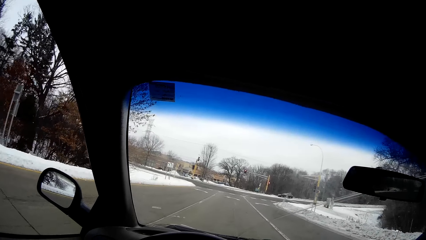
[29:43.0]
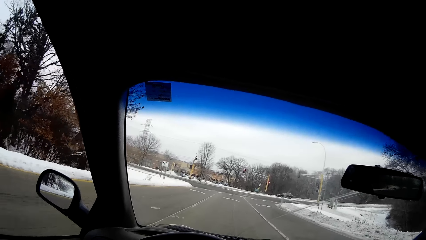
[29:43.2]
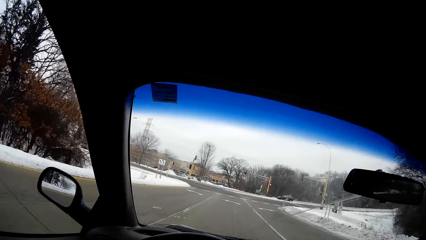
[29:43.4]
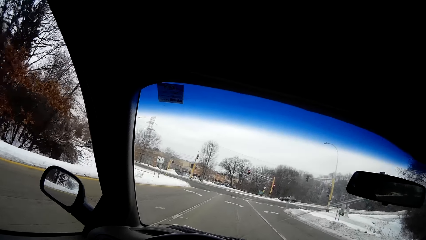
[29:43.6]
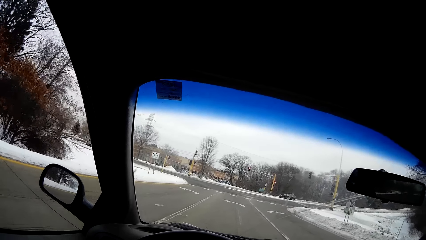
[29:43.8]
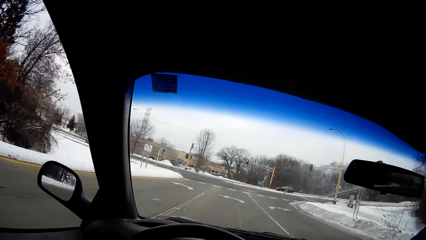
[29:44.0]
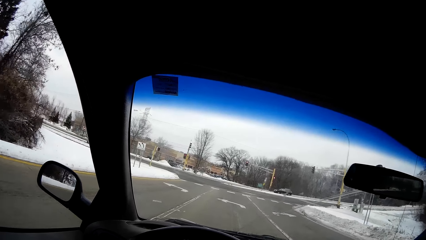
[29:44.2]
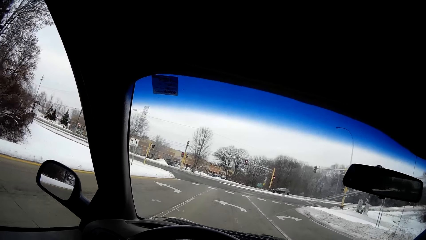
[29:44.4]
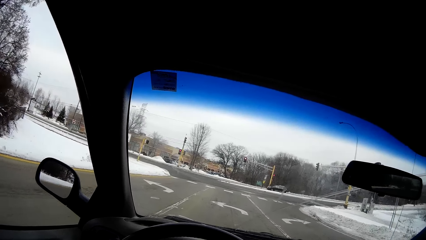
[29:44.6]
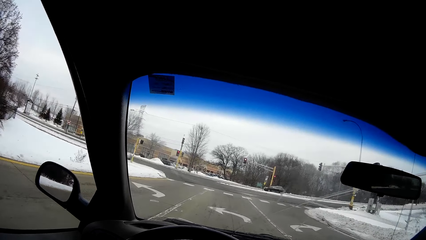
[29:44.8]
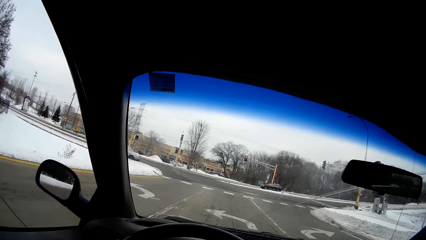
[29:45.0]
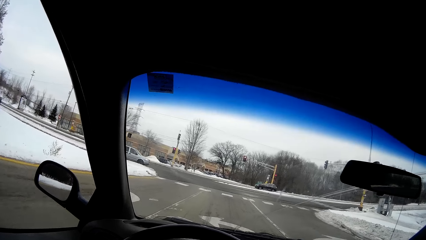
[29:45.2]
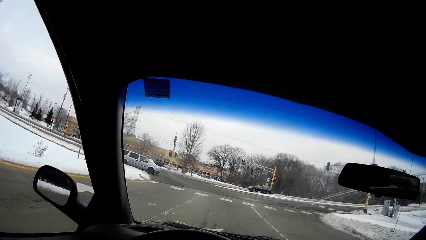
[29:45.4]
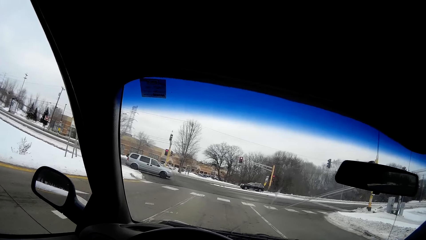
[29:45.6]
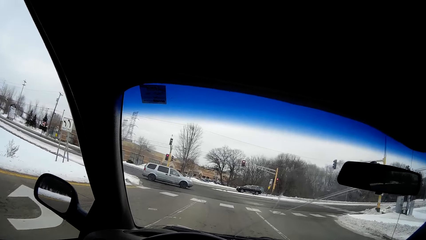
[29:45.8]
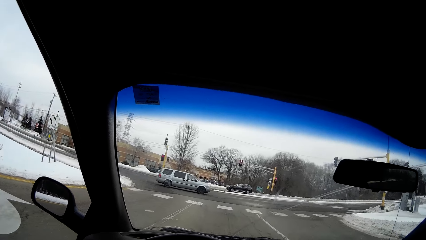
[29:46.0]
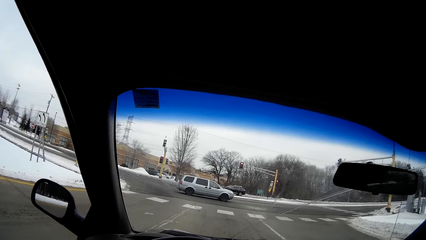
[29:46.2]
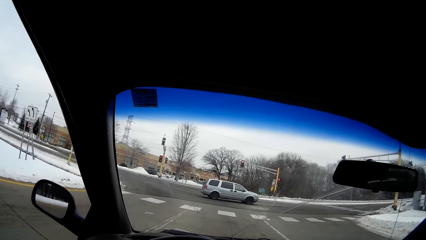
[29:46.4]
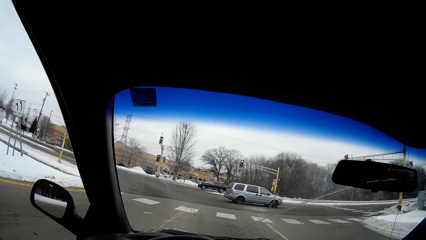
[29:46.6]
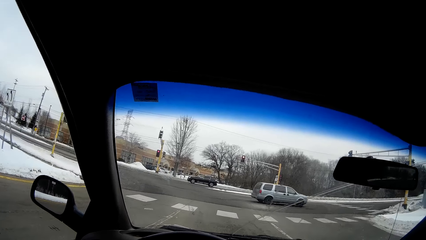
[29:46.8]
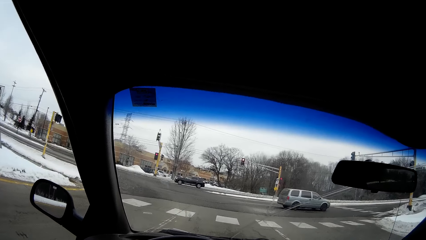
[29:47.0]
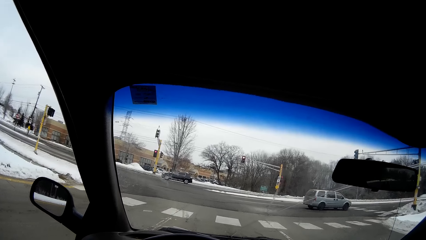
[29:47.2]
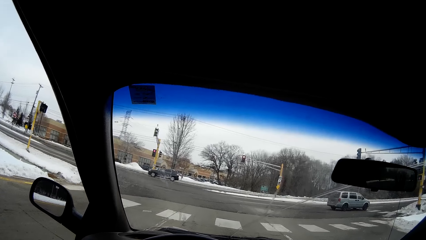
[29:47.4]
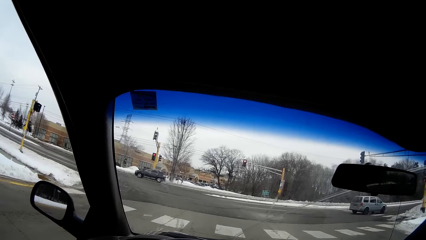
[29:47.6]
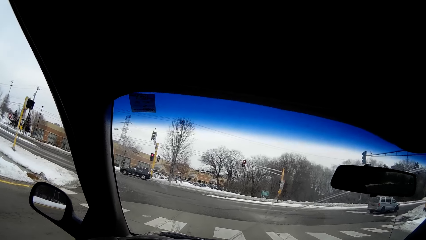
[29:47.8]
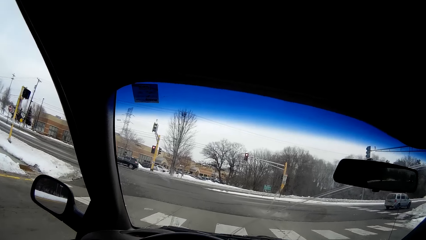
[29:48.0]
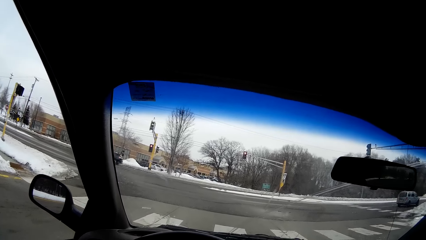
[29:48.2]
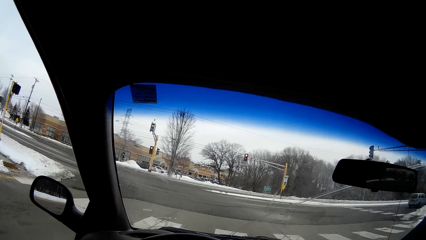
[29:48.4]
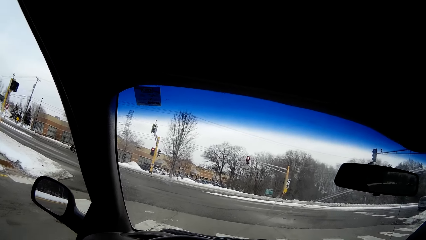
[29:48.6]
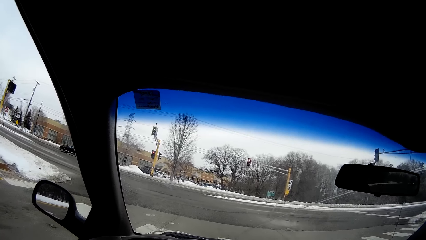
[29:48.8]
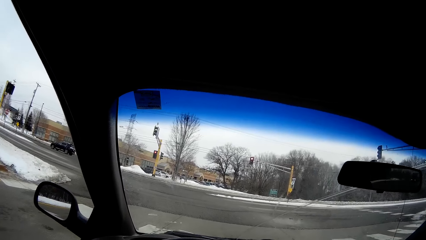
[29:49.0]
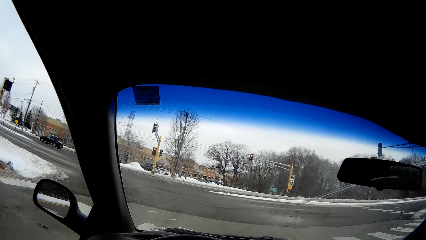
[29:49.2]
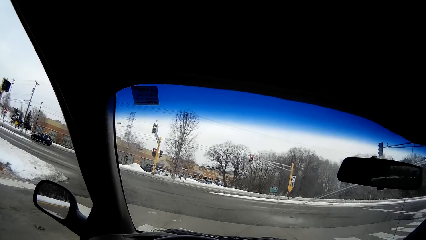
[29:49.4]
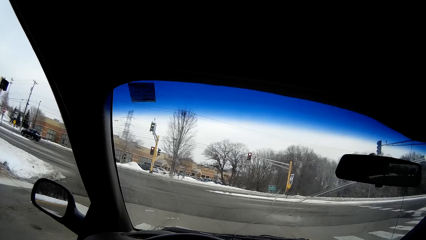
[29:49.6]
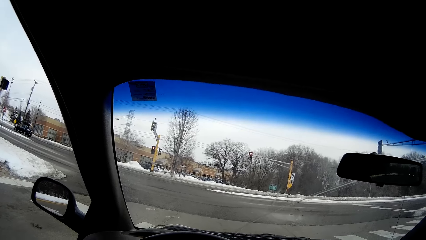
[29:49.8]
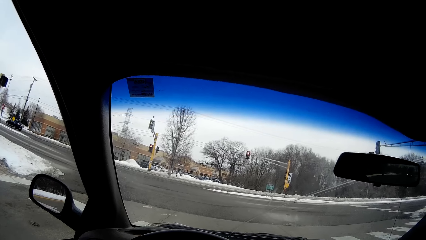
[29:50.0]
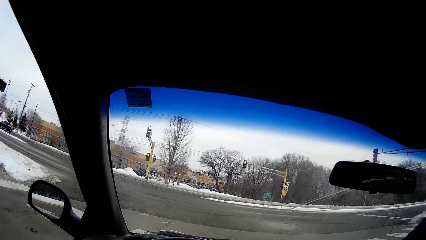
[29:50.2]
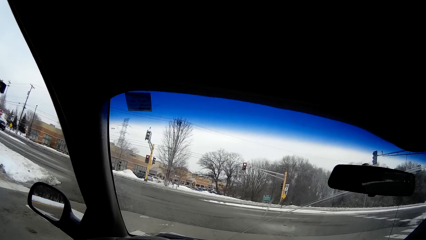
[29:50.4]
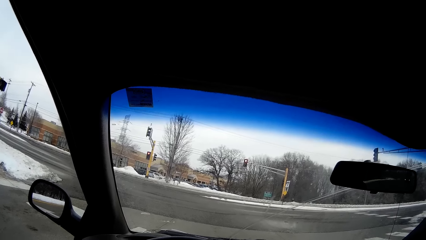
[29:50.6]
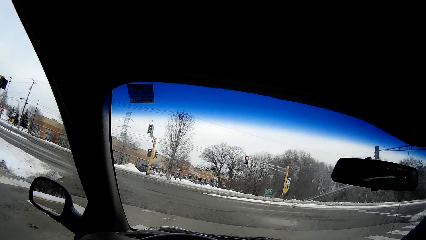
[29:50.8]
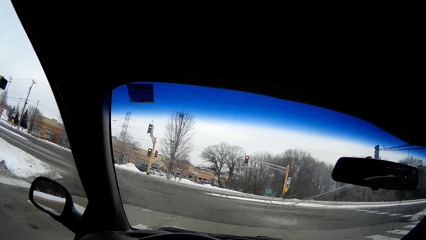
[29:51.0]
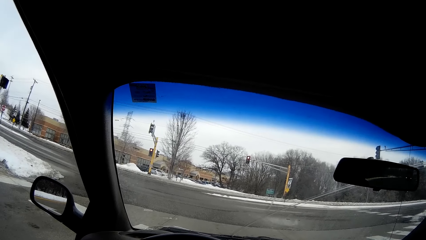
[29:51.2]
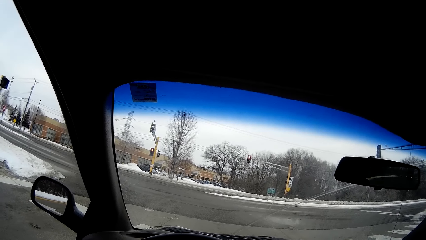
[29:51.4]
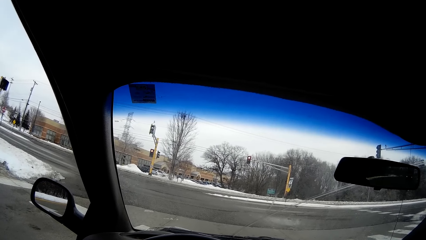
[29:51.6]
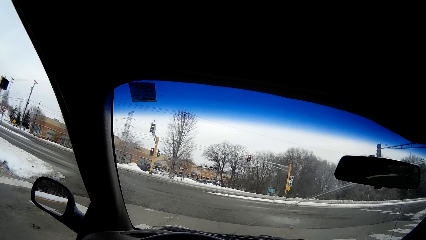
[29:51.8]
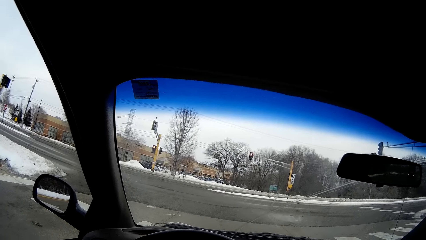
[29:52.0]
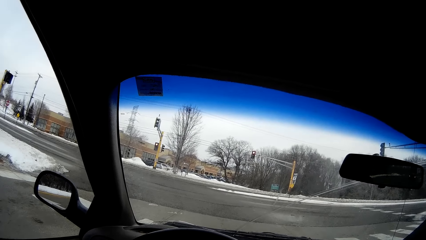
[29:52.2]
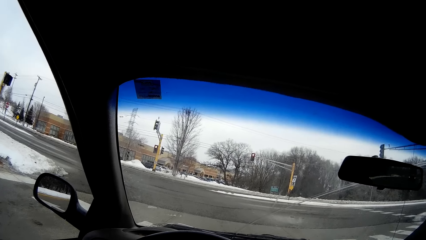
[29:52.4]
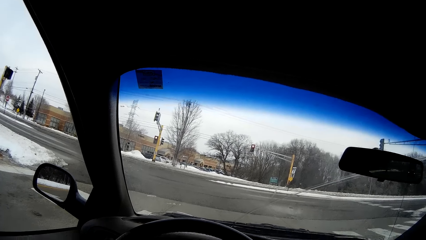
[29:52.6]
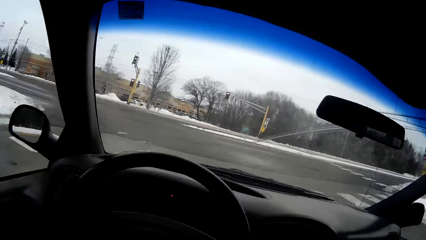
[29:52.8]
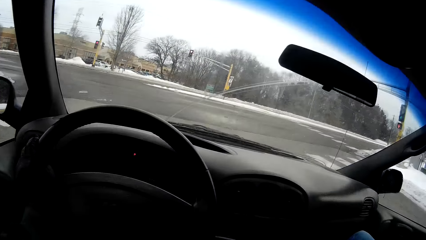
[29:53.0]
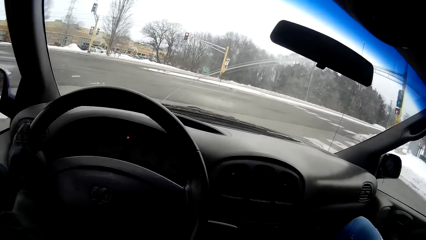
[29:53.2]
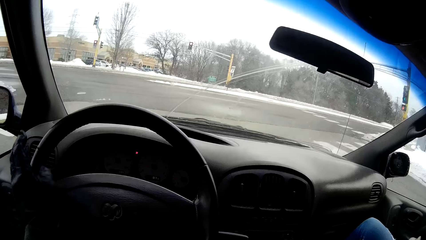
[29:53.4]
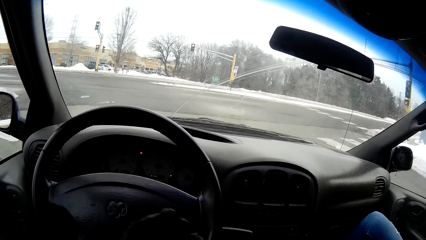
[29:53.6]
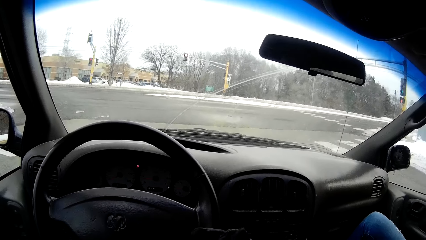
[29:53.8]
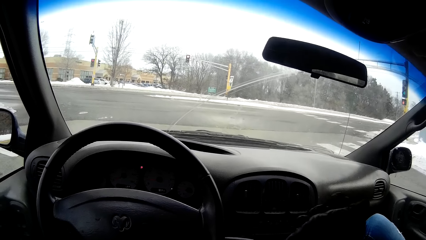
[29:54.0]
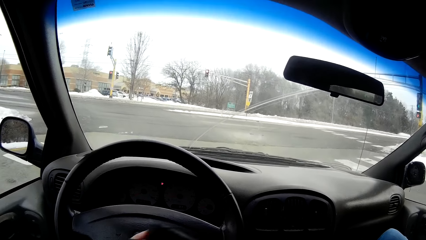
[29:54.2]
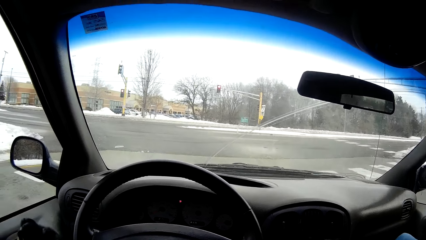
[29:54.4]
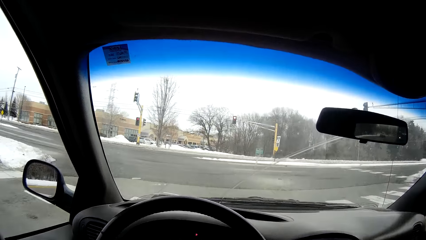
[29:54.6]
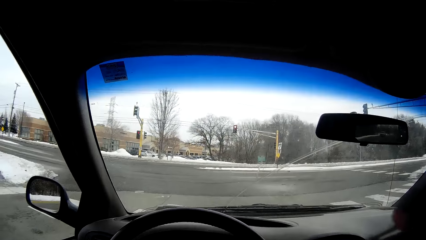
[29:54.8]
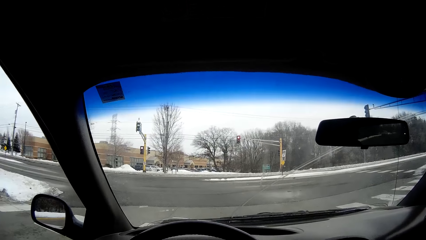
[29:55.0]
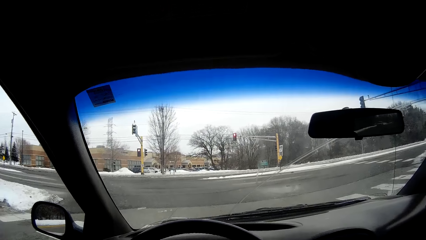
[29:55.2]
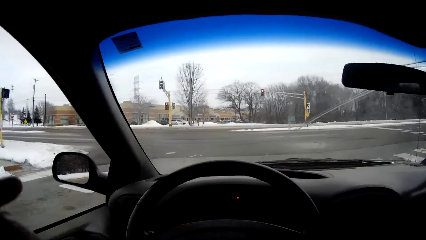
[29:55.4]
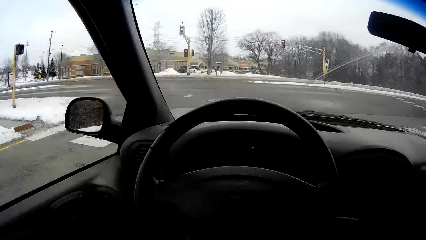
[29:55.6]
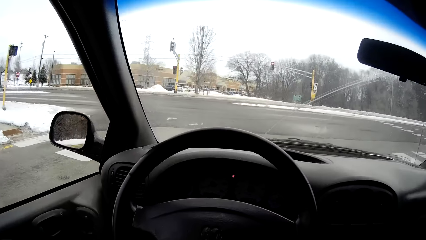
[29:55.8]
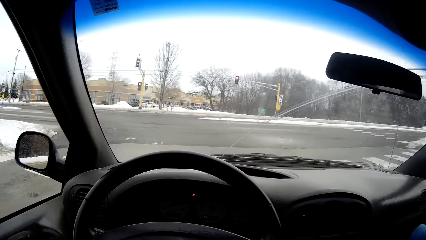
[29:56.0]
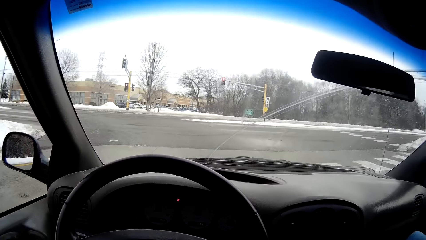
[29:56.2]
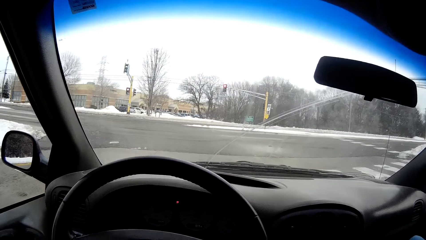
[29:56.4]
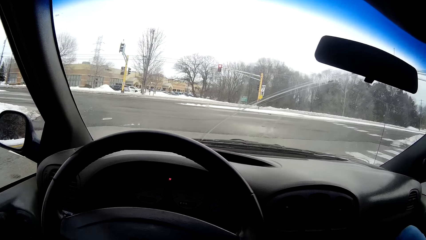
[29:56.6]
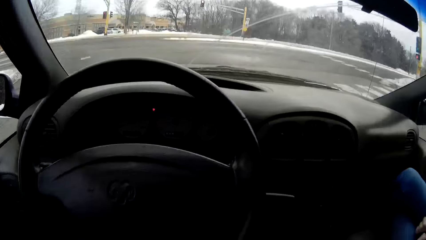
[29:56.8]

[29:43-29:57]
A silver minivan drives in front of the camera wearer. She stops the car for a traffic light. She takes her right hand off the steering wheel. She takes her left hand off the steering wheel. She takes off the glove on her left hand with her right hand.
